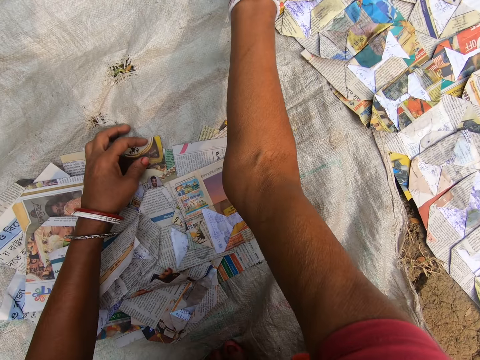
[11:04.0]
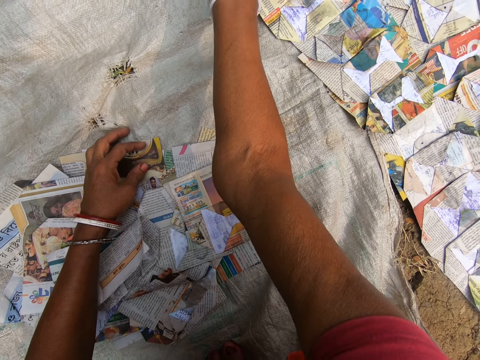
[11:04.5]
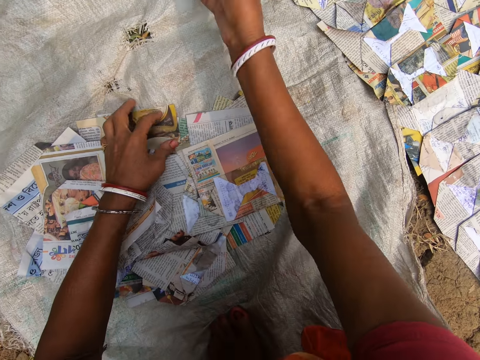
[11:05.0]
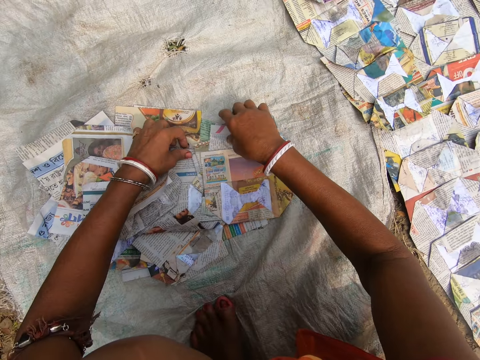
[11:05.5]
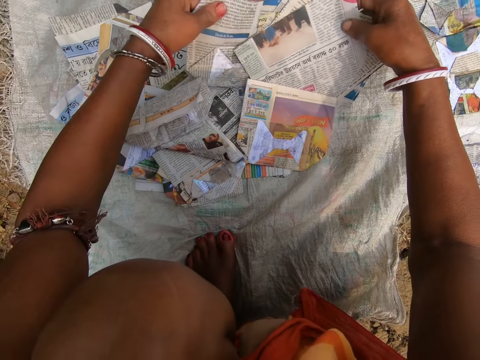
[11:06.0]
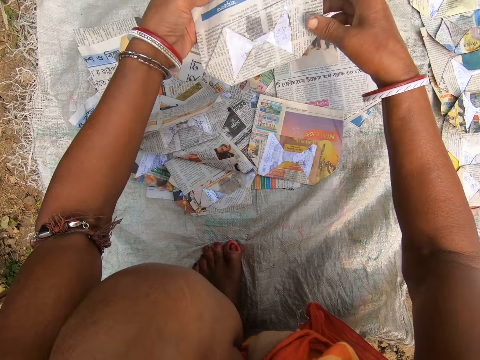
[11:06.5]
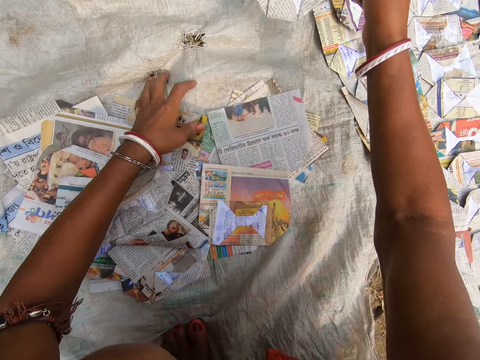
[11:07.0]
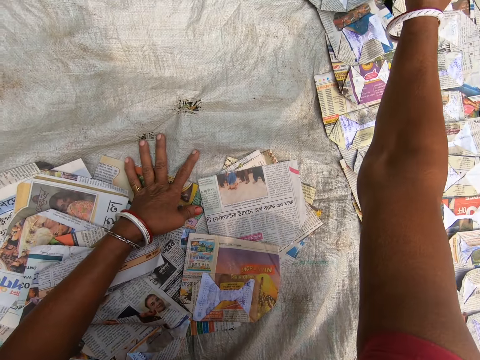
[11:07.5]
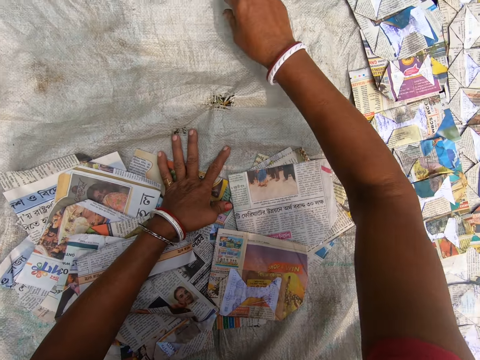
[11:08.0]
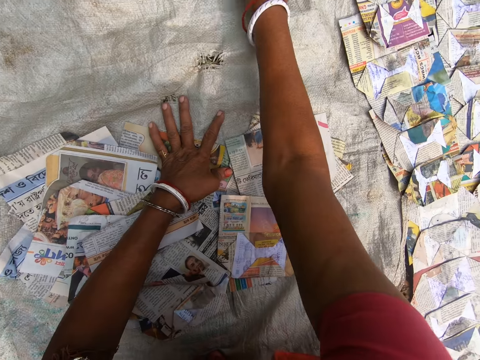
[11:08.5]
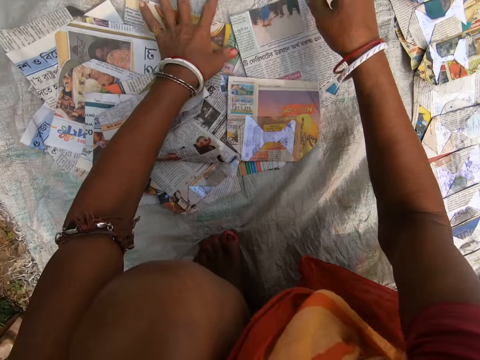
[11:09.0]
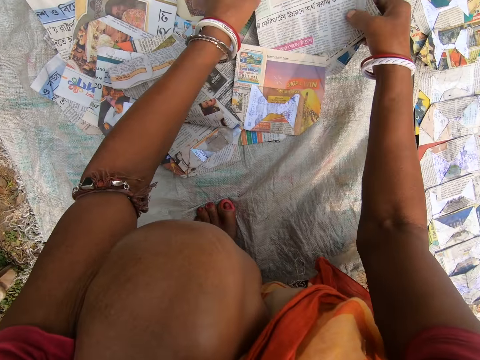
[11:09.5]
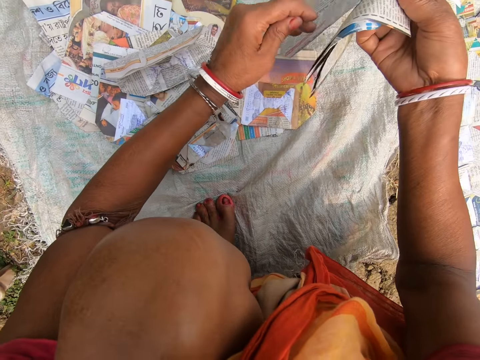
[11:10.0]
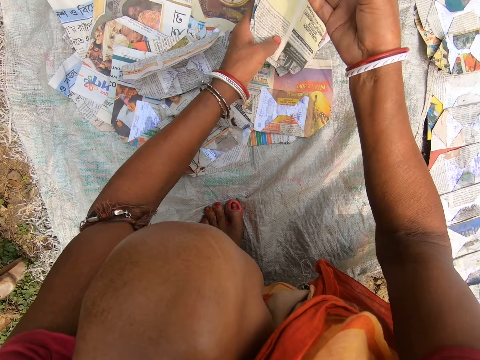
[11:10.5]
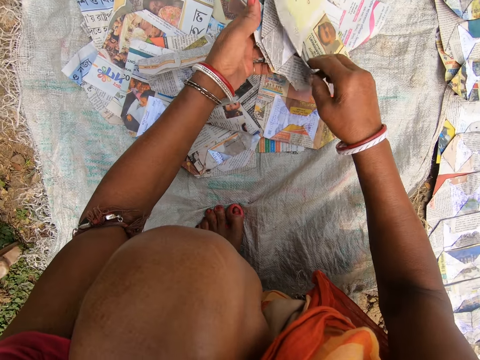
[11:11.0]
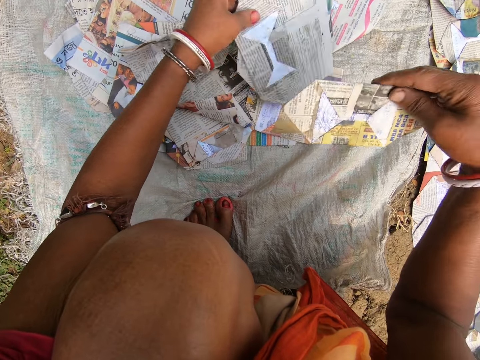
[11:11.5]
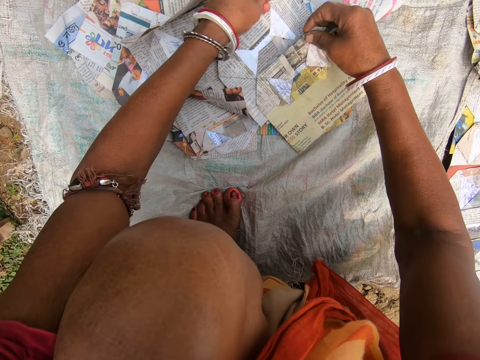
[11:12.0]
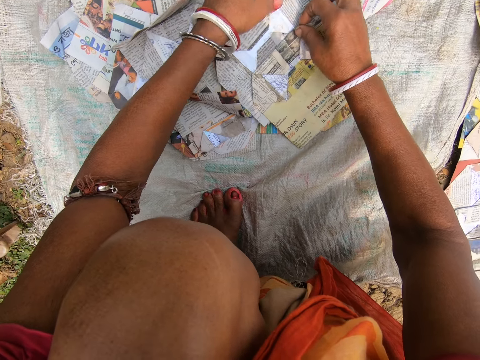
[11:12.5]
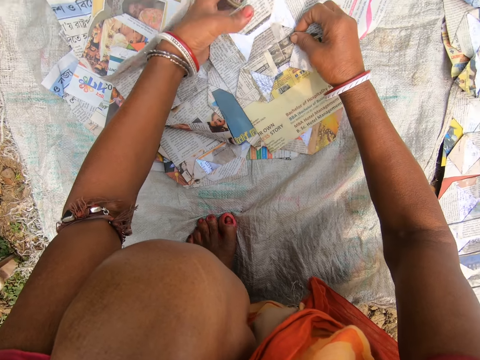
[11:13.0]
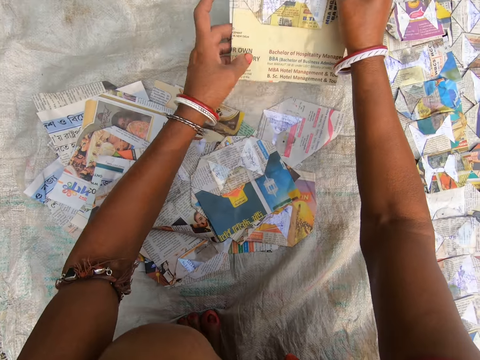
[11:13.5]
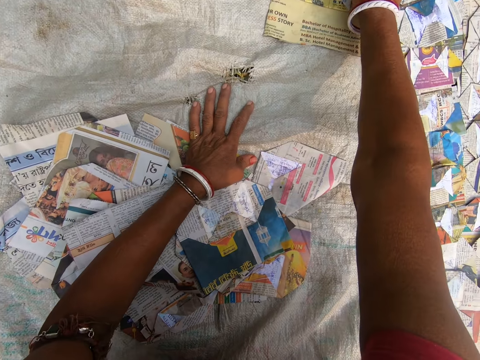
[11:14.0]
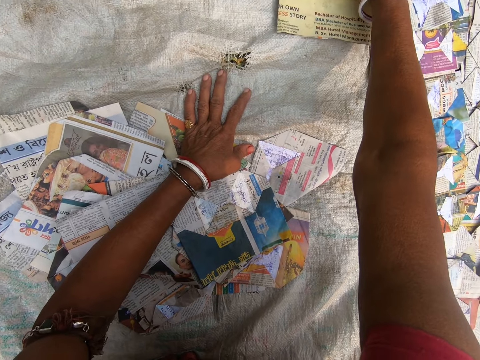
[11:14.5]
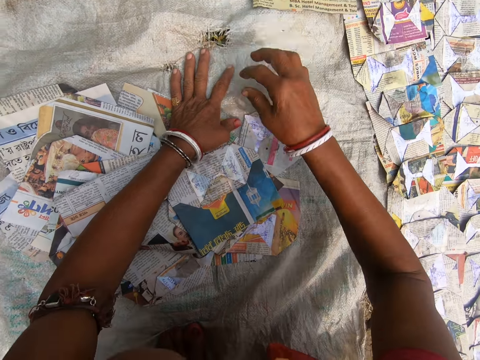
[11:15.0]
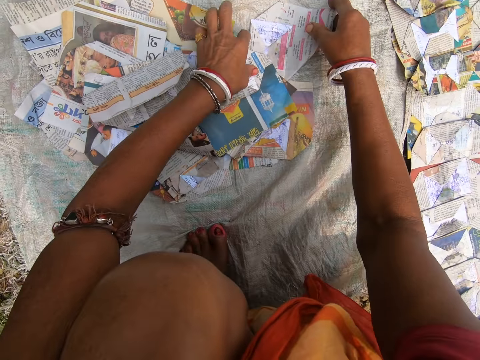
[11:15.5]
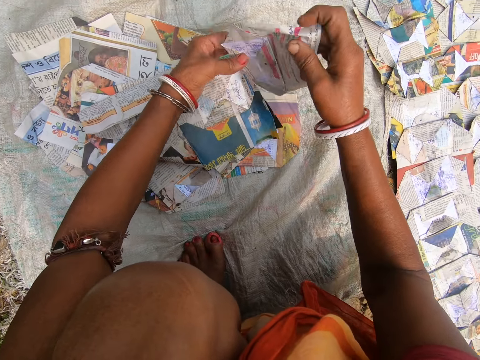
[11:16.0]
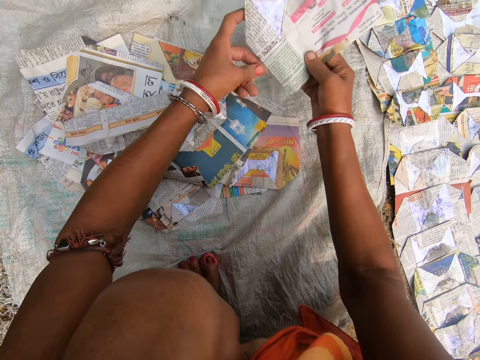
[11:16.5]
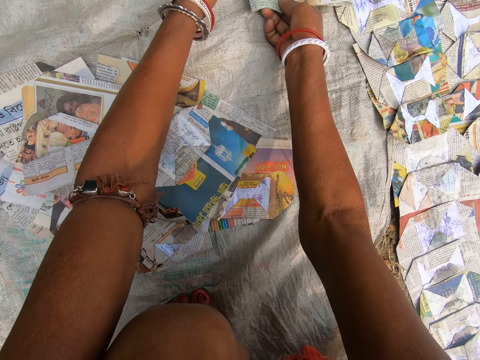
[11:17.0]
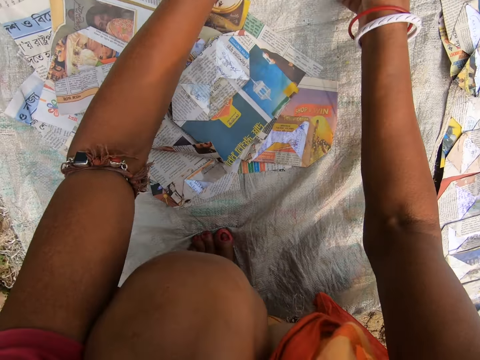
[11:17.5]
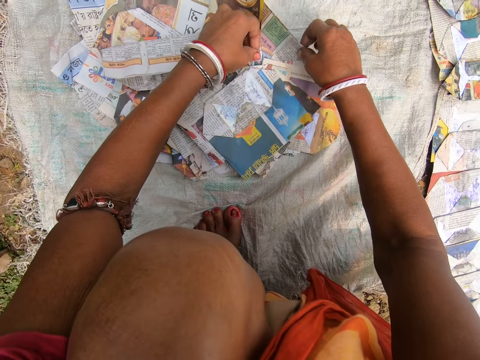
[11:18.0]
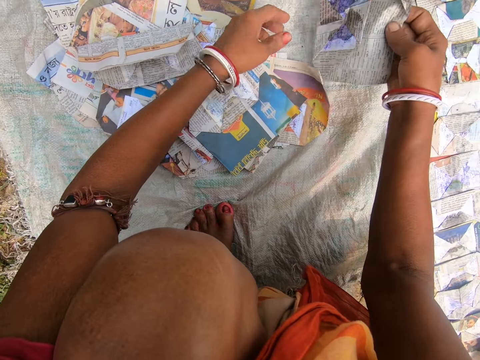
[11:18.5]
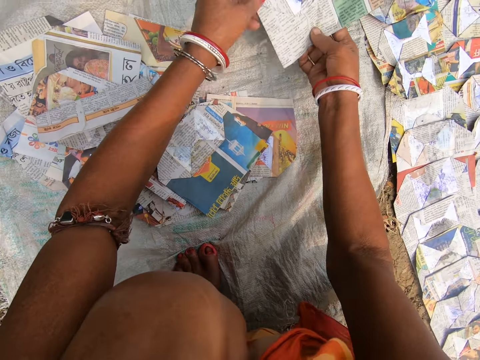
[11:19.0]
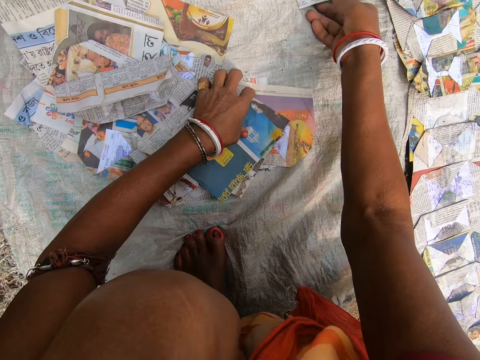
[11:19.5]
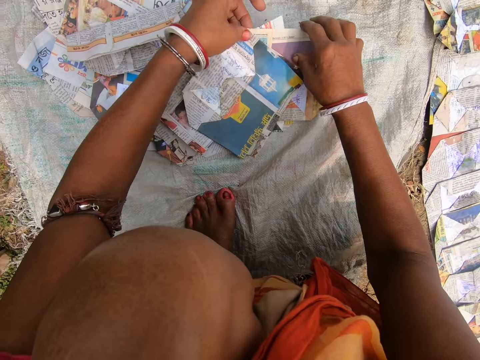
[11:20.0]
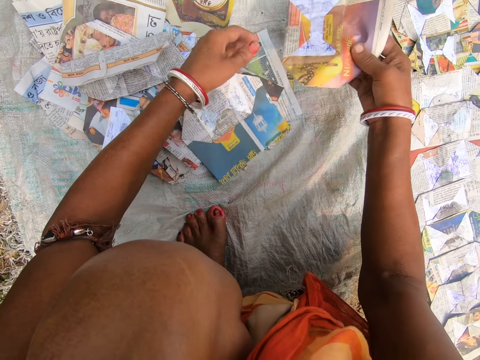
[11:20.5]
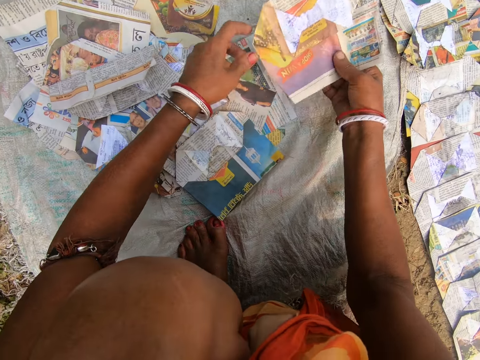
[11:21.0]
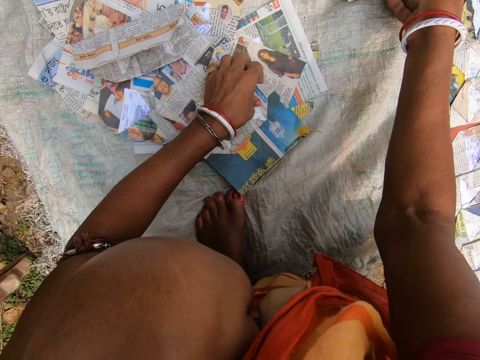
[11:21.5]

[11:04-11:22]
The camera wearer places the magazine on the sack. They look at the magazine. They pick up a magazine. They look at the magazine. They place the magazine on the sack. They swipe the sack. They pick up a magazine. They look at the magazine. They place the magazine on the sack. They look at the magazine. They pick up a magazine. They look at the magazine. They place the magazine on the sack. They pick up a magazine. They look at the magazine. They place the magazine on the sack. They pick up a magazine. They look at the magazine. They place the magazine on the sack.

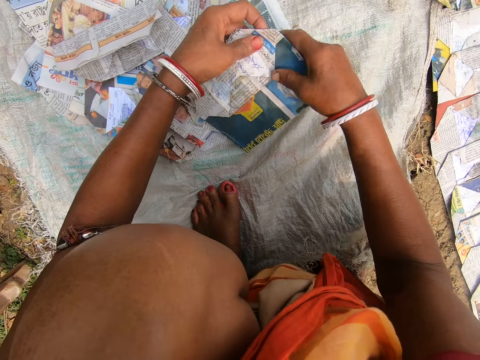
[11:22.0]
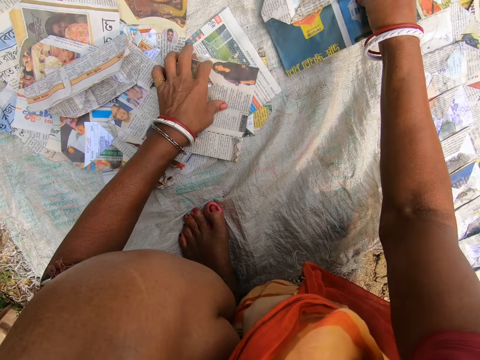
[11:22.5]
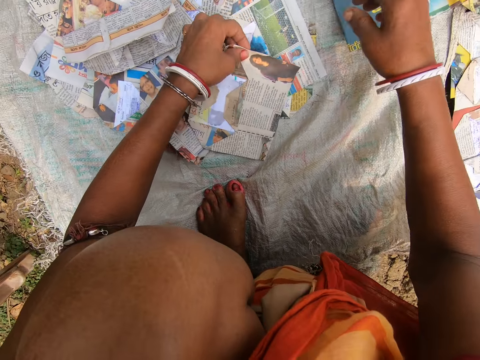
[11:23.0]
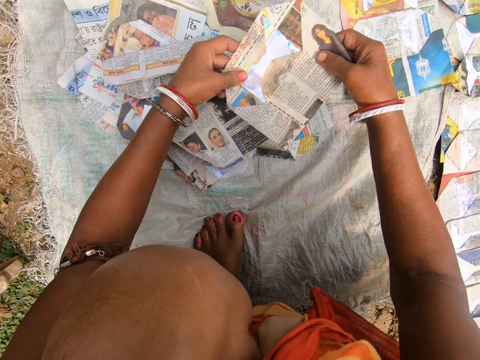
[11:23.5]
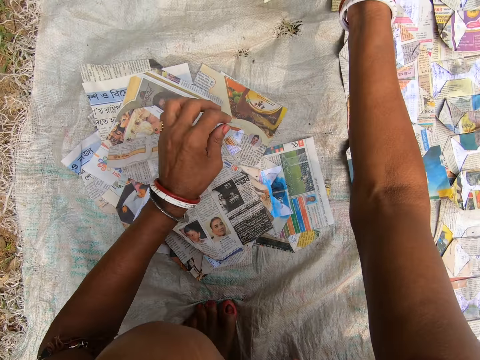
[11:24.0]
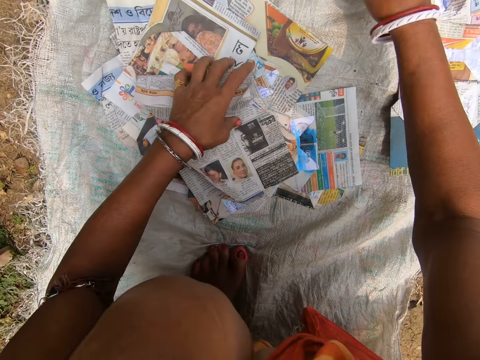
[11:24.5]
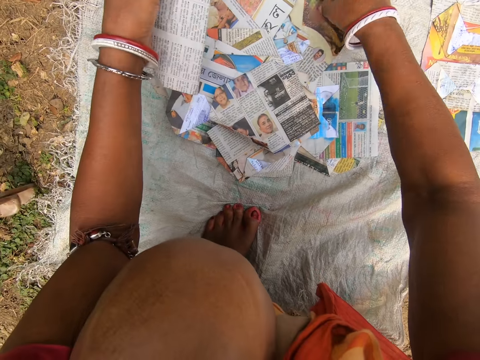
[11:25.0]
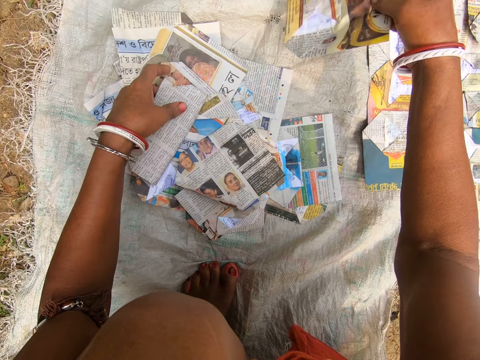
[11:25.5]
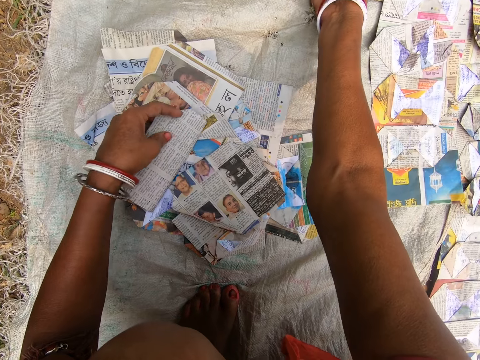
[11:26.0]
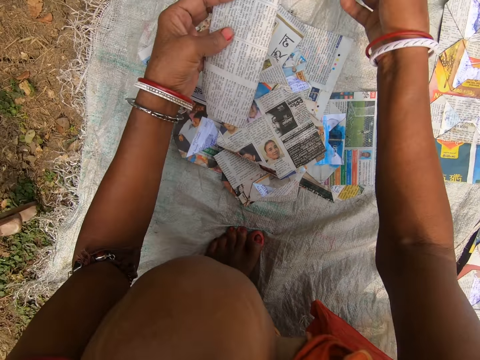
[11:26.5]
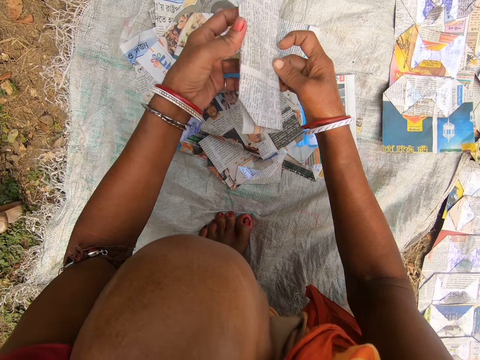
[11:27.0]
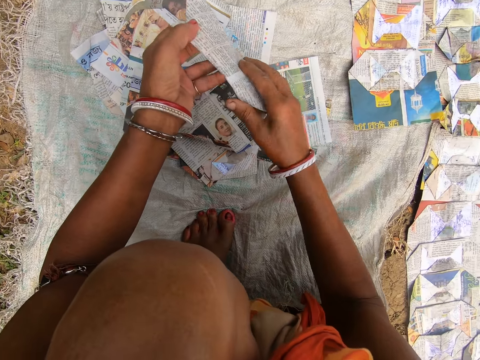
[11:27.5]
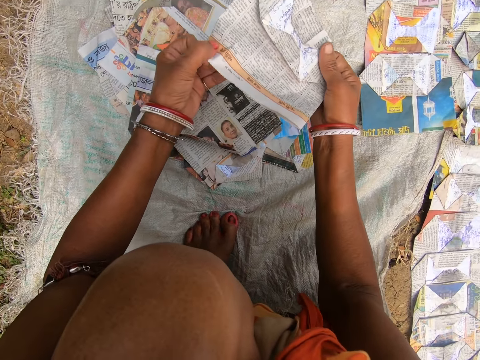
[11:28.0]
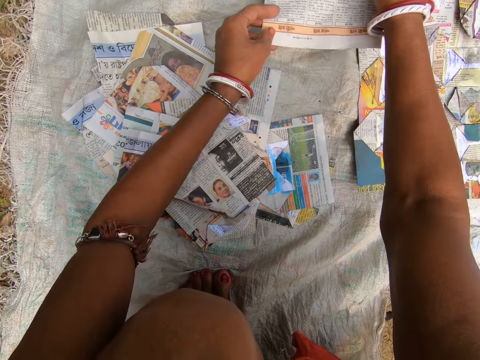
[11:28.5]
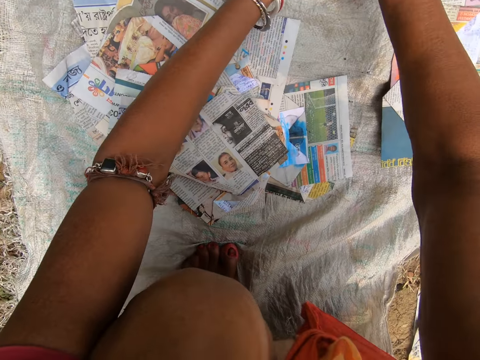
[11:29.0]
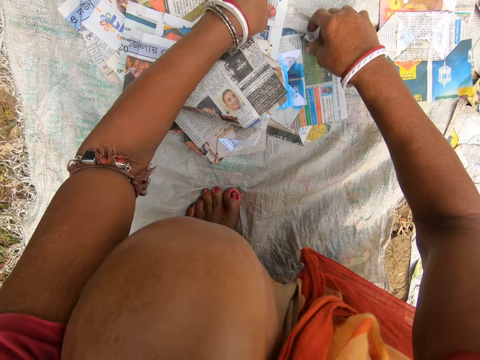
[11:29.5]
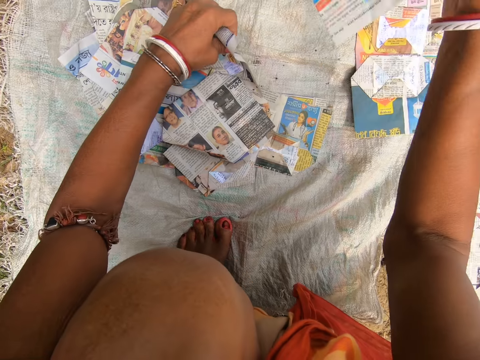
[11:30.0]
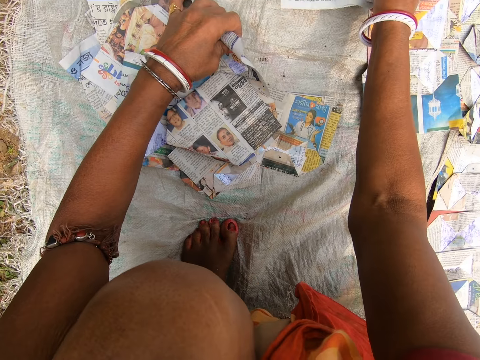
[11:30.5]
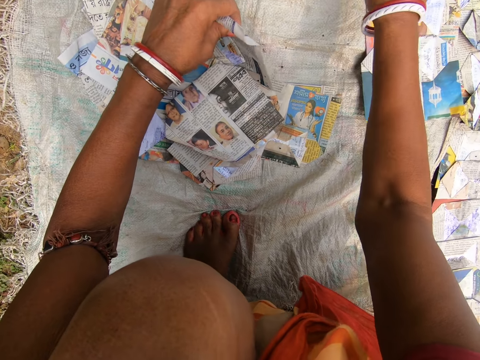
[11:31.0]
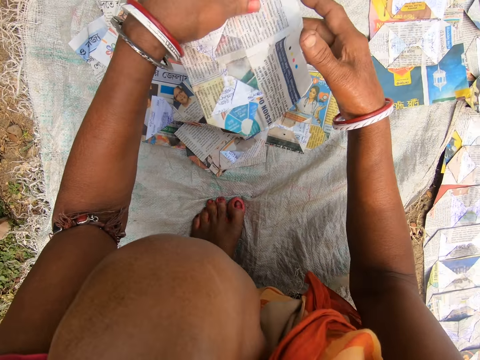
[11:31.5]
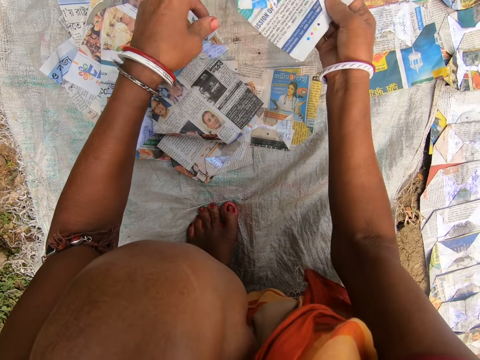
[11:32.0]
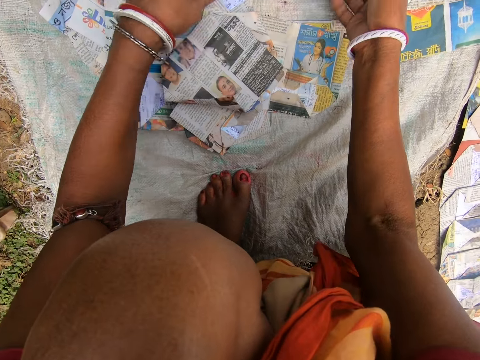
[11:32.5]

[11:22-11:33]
The camera wearer picks up a magazine. They place the magazine on the sack. They pick up a magazine. They look at the magazine. They place the magazine on the sack. They pick up a magazine. They place the magazine on the sack. They pick up a magazine. They look at the magazine. They place the magazine on the sack. They pick up a magazine. They look at the magazine. They place the magazine on the sack. They pick up a magazine. They look at the magazine.
